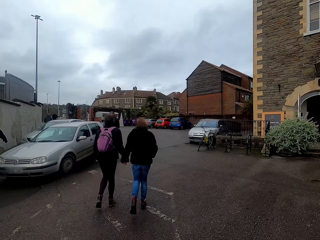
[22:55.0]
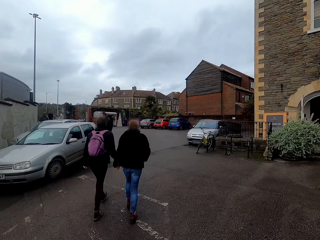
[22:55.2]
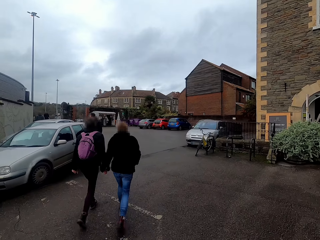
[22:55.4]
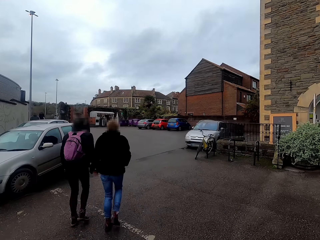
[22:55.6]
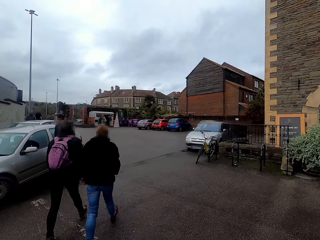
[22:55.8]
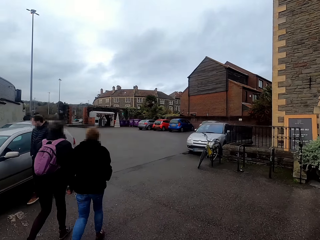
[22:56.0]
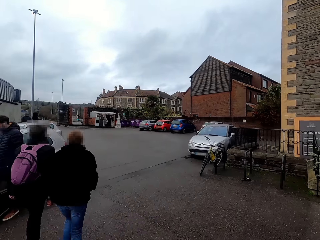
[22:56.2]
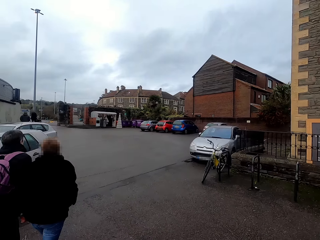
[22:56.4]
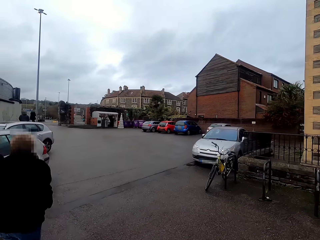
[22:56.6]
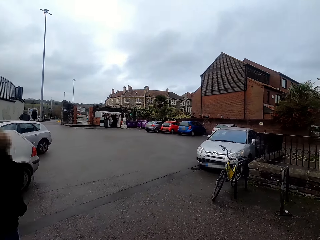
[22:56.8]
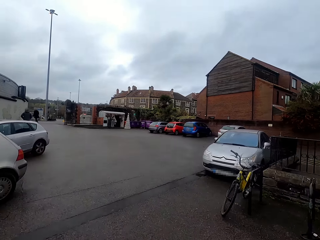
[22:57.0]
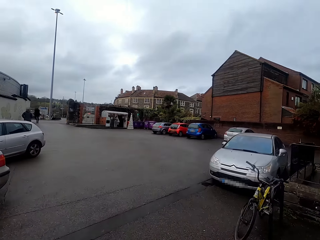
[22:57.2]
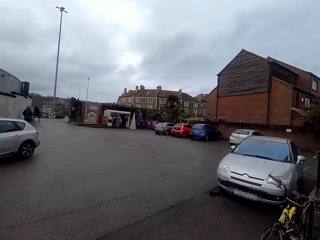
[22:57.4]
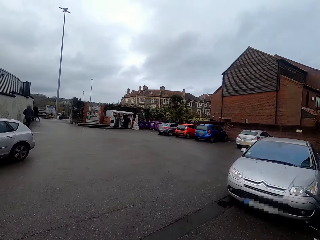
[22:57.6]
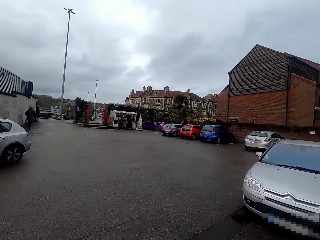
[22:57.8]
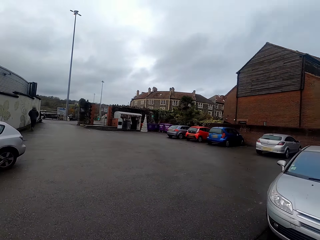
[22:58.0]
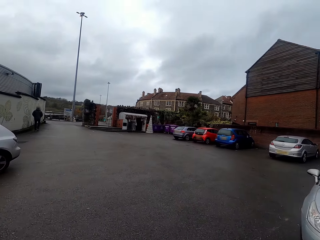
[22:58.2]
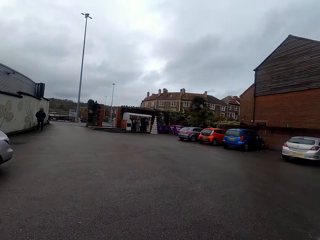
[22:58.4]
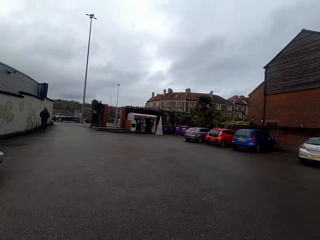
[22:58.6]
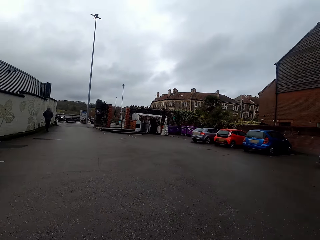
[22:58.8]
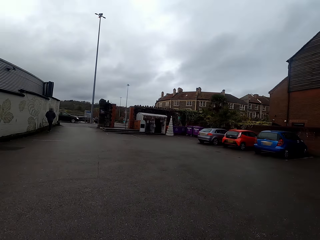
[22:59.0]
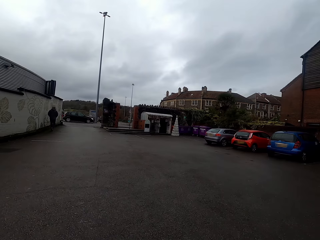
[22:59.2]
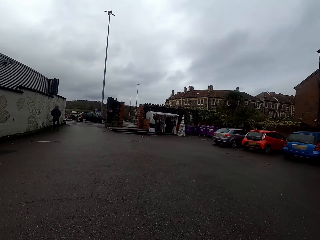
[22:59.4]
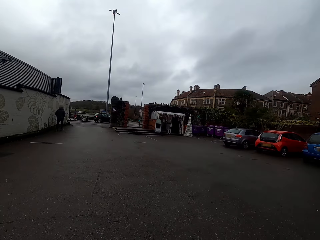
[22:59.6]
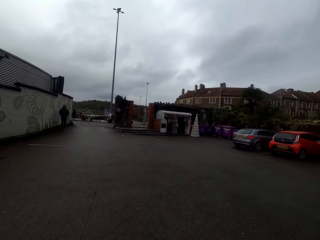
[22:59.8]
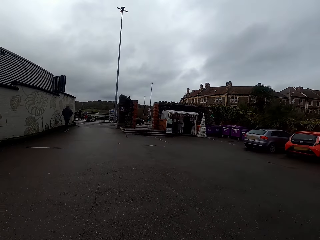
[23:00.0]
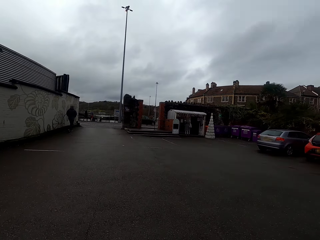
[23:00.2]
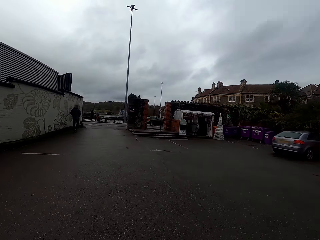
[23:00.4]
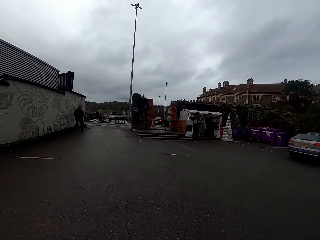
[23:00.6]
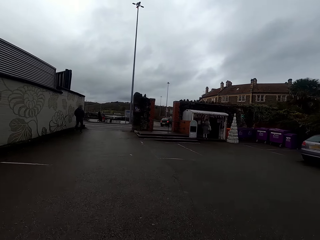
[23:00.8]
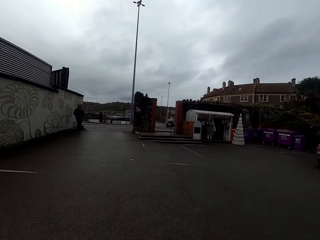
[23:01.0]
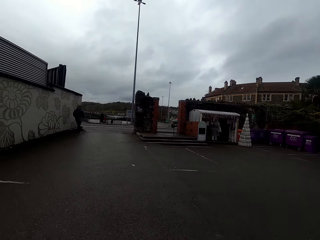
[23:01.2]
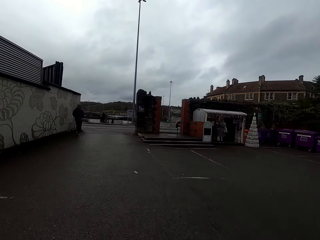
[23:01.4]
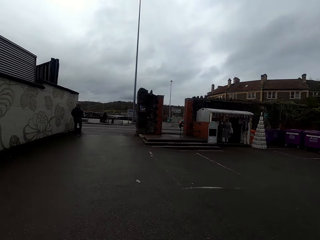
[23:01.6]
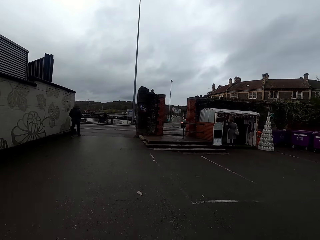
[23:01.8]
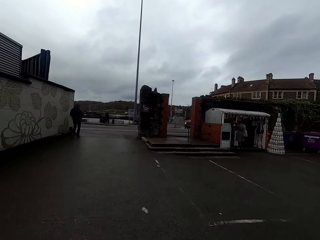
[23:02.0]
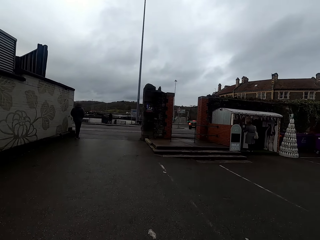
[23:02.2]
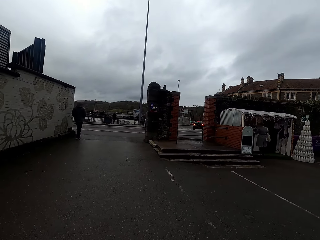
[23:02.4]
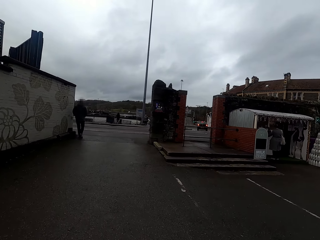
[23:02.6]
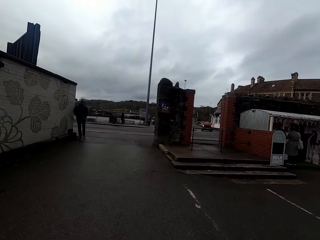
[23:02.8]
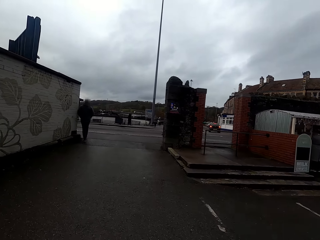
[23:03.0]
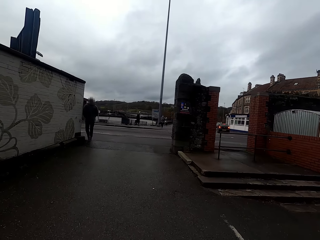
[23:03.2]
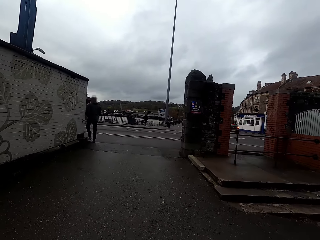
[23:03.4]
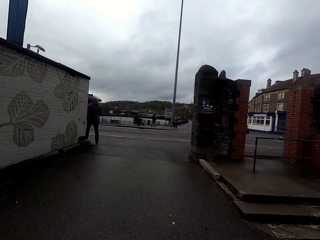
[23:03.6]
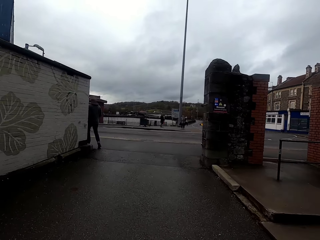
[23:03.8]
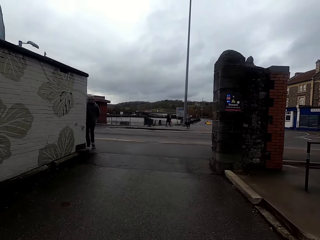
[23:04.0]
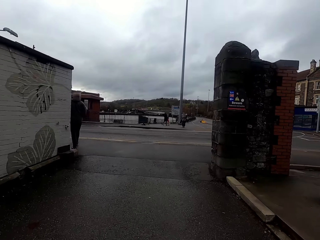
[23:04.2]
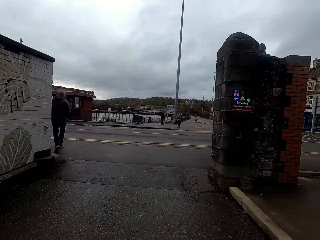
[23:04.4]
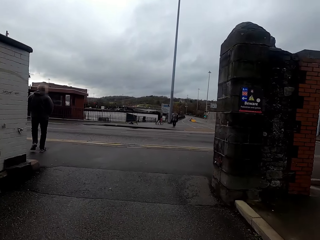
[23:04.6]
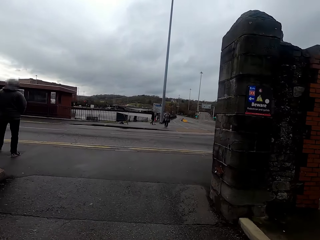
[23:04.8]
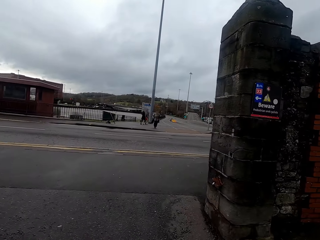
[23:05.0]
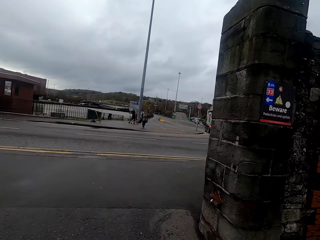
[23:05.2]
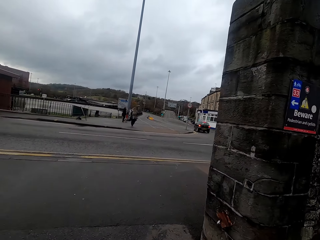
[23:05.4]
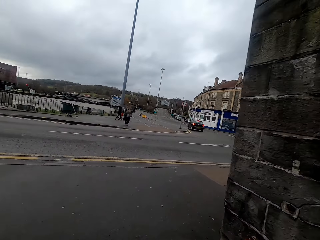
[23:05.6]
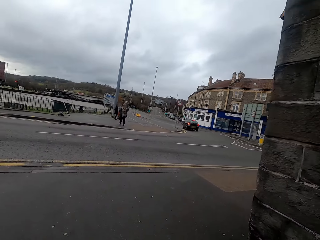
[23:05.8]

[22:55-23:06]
The camera wearer rides the bicycle past a woman. They ride the bicycle past another woman. They ride the bicycle past a man.

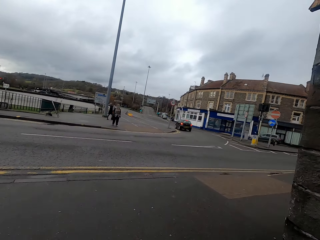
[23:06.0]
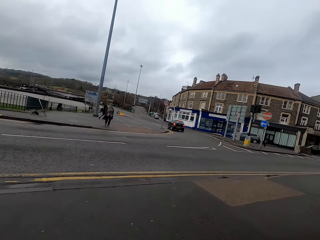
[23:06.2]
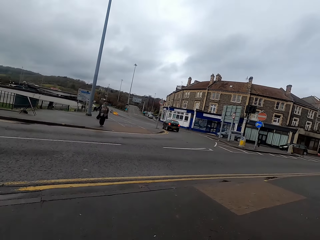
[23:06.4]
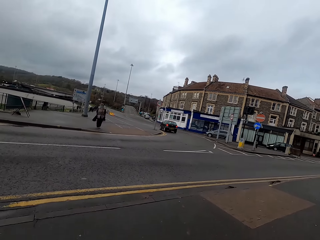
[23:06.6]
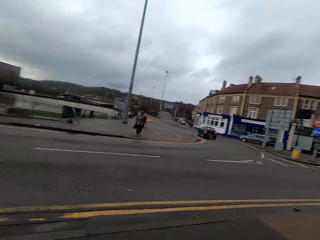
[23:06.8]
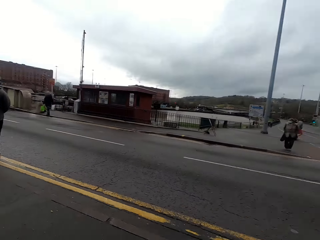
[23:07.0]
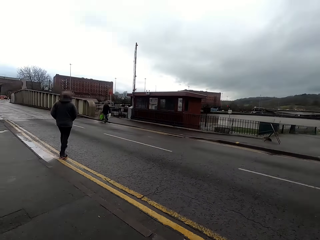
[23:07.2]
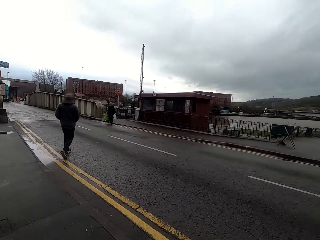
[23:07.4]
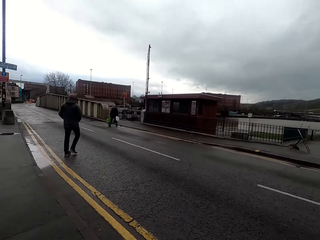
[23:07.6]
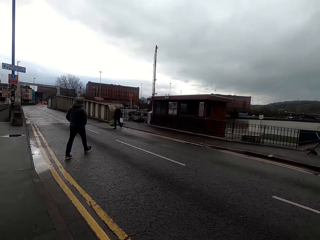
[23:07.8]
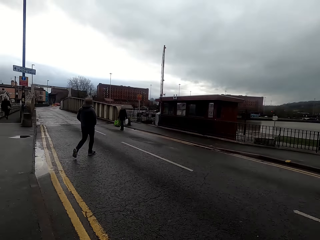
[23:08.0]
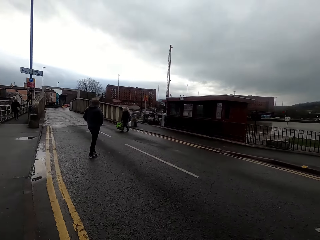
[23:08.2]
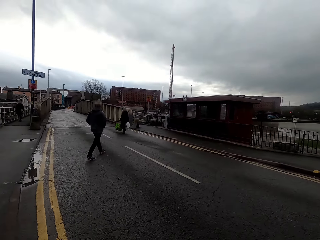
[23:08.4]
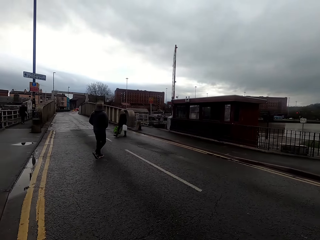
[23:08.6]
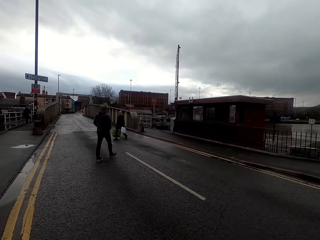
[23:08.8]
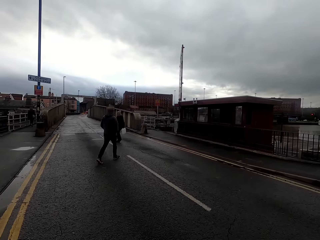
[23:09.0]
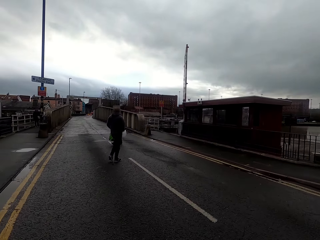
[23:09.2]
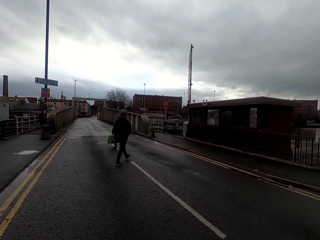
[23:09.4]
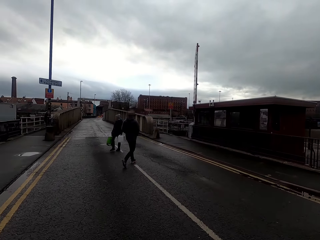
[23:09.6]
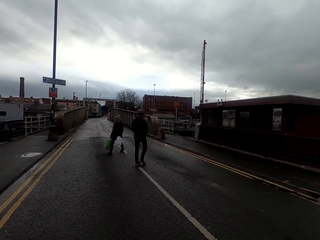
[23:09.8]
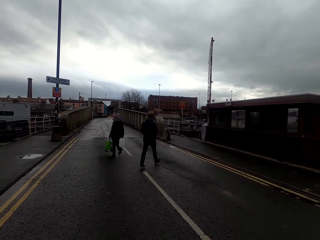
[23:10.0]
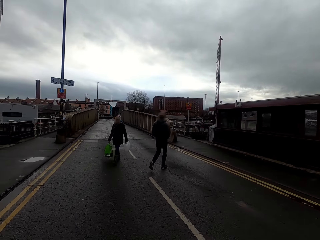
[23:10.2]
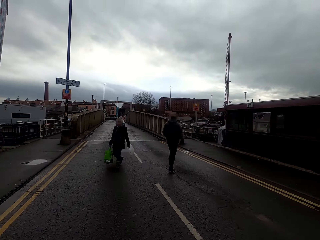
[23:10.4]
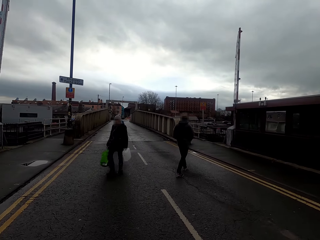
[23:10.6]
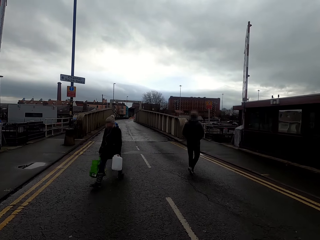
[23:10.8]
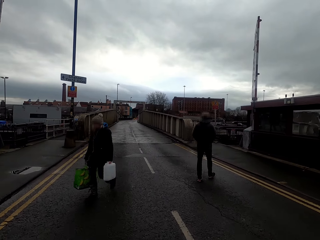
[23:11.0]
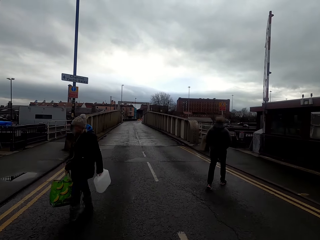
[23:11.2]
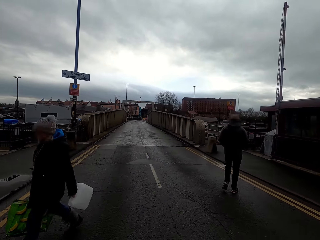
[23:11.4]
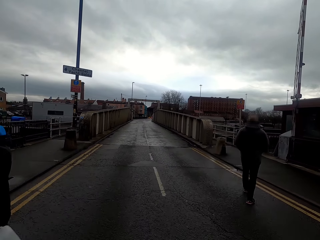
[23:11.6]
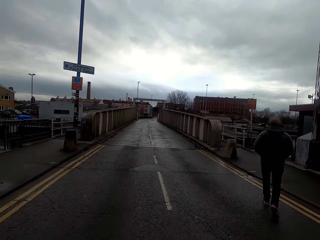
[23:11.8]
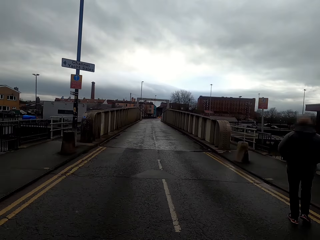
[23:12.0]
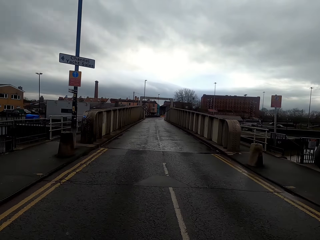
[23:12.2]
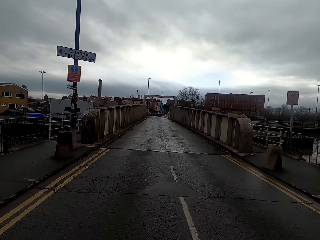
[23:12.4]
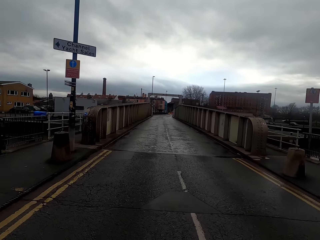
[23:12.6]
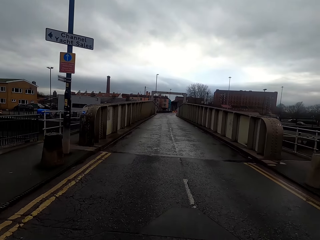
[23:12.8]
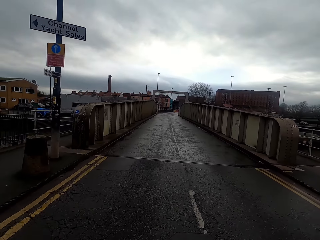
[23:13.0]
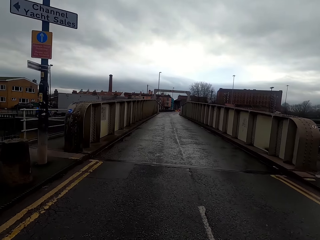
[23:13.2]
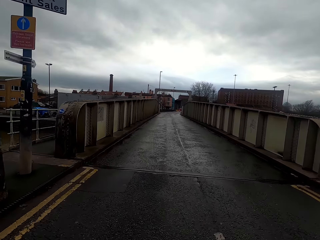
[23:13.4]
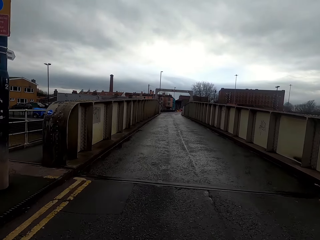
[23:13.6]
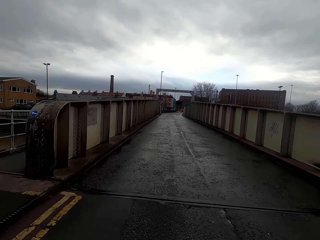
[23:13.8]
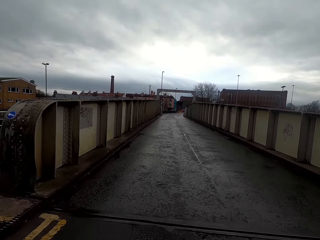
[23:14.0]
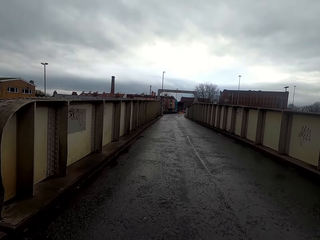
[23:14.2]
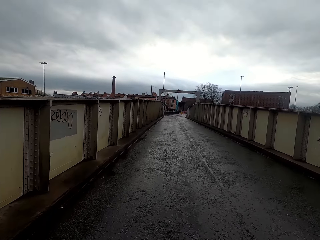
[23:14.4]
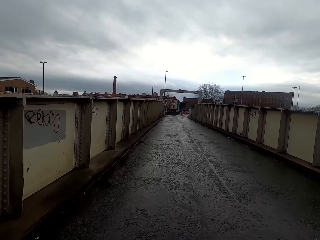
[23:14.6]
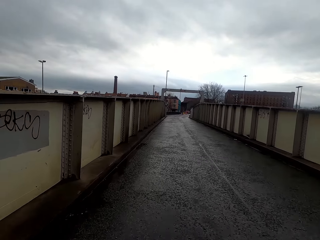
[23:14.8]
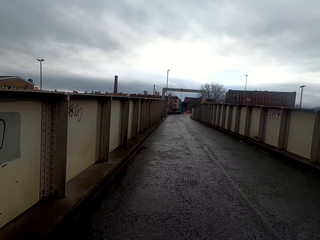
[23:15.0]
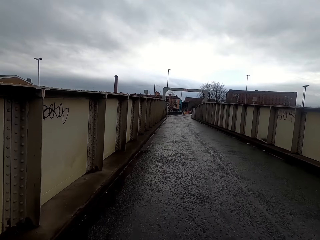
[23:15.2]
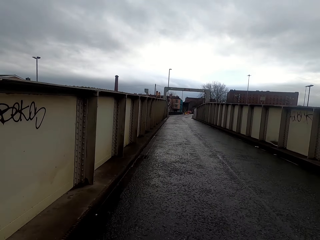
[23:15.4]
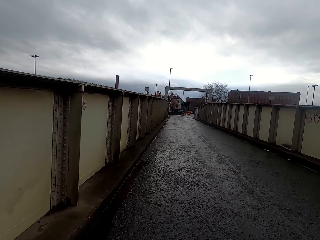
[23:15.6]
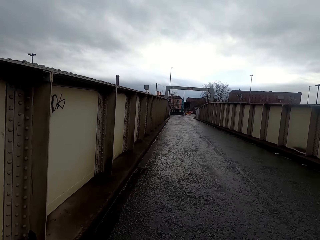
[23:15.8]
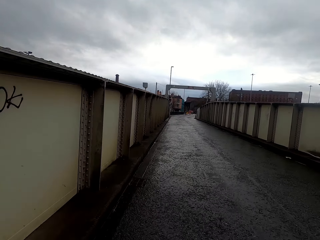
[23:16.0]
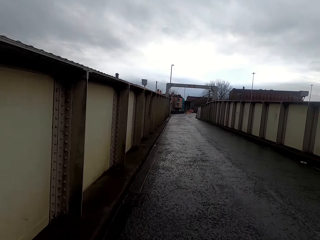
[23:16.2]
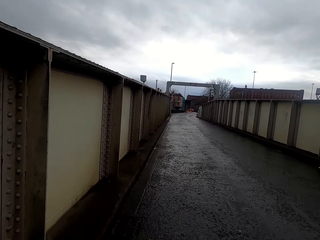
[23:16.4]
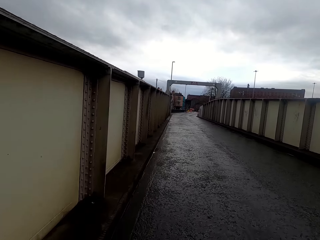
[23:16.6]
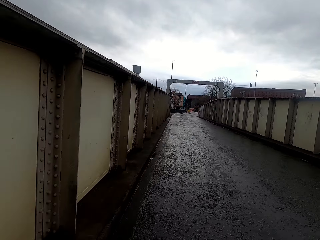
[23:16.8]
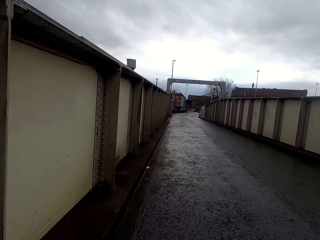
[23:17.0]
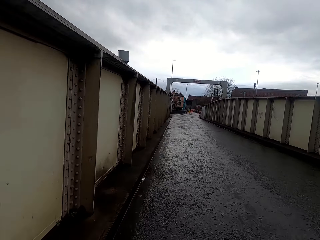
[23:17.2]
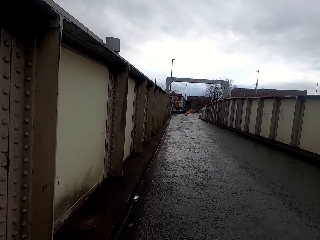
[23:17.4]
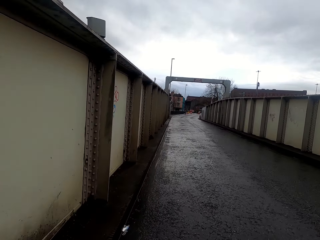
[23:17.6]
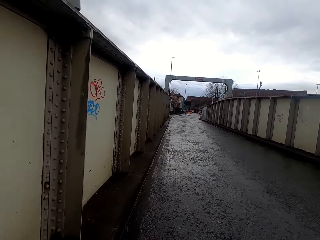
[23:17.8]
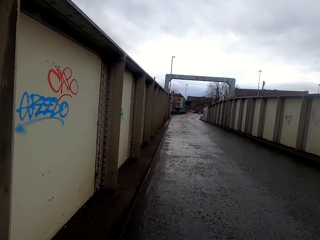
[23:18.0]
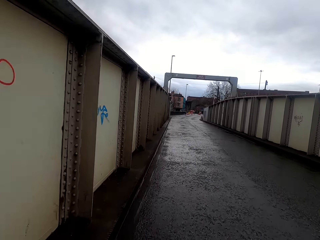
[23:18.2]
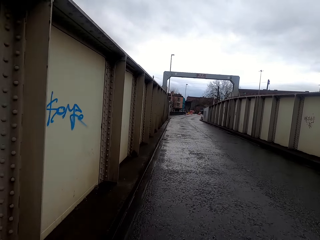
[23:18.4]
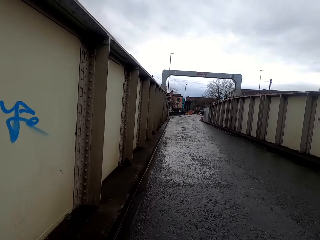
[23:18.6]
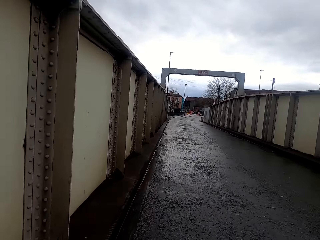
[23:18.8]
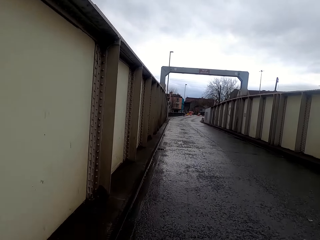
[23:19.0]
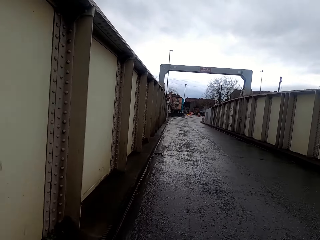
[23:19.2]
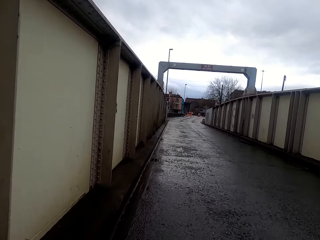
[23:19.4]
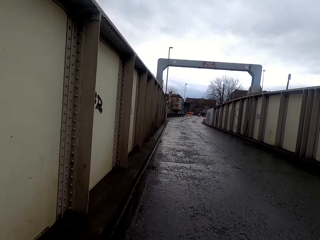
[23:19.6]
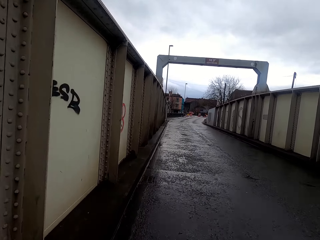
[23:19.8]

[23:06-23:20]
The camera wearer turns left while riding the bicycle. They ride the bicycle past a man. They ride the bicycle past another man.
